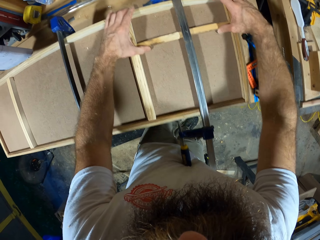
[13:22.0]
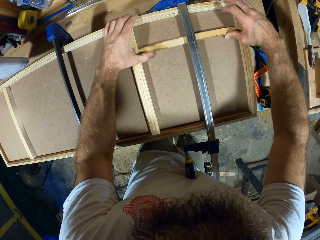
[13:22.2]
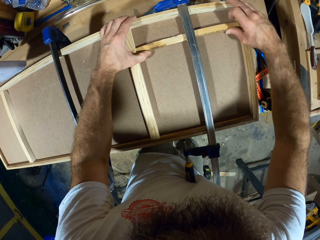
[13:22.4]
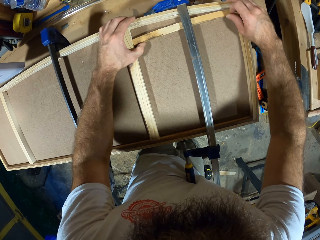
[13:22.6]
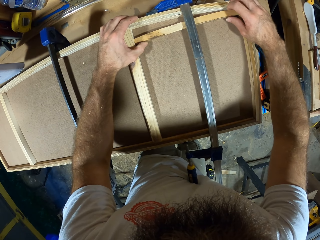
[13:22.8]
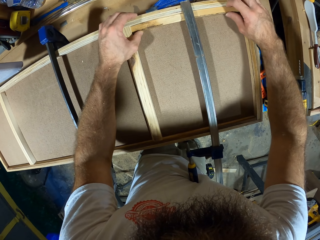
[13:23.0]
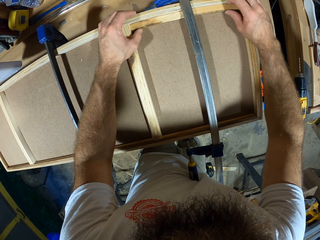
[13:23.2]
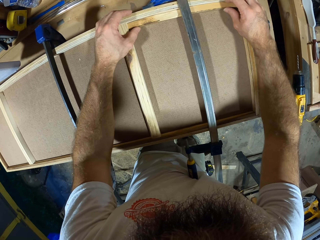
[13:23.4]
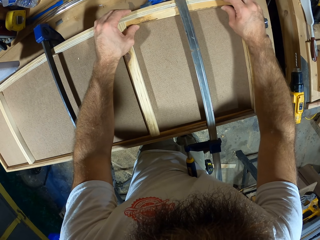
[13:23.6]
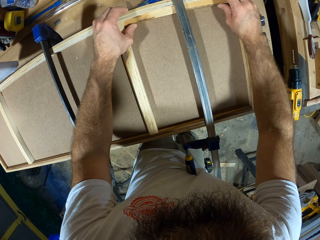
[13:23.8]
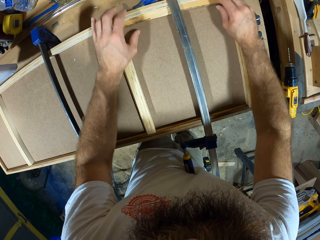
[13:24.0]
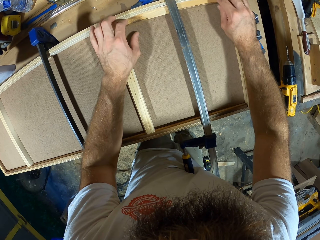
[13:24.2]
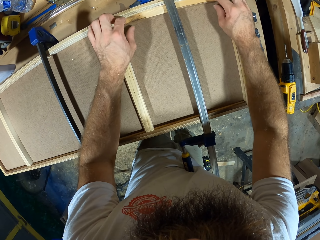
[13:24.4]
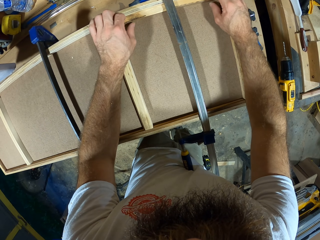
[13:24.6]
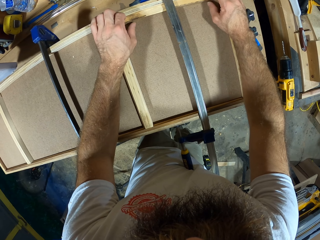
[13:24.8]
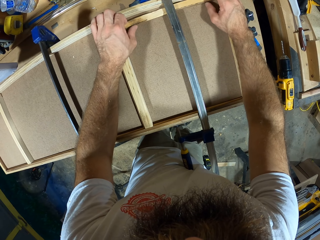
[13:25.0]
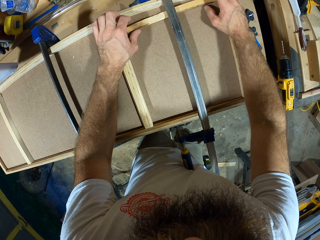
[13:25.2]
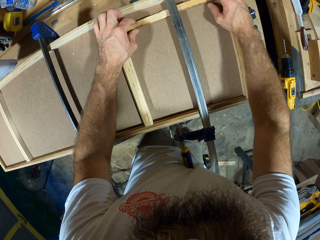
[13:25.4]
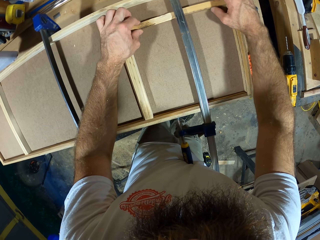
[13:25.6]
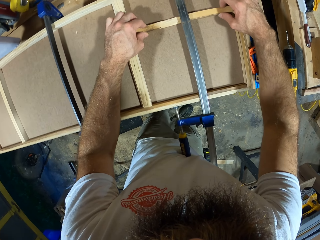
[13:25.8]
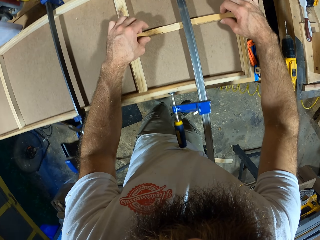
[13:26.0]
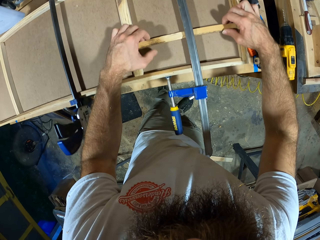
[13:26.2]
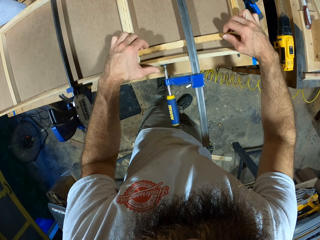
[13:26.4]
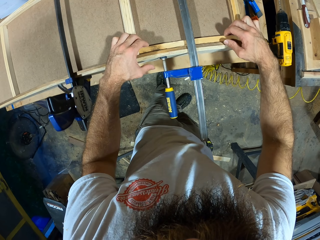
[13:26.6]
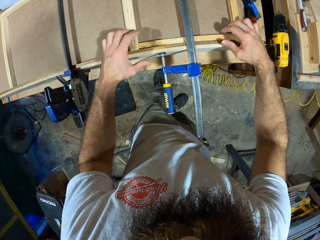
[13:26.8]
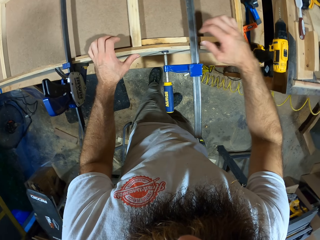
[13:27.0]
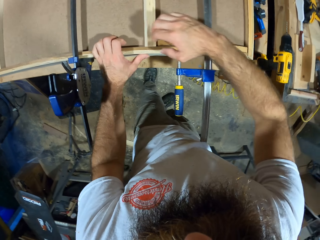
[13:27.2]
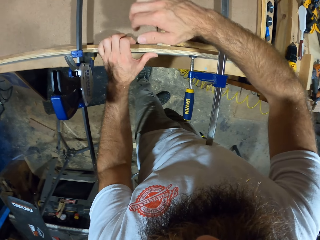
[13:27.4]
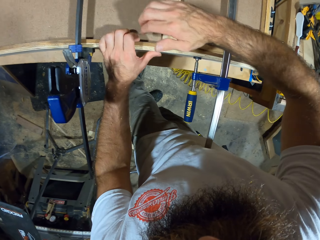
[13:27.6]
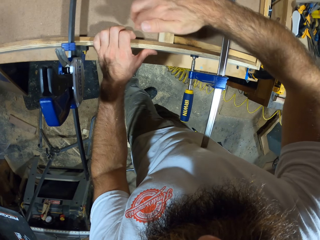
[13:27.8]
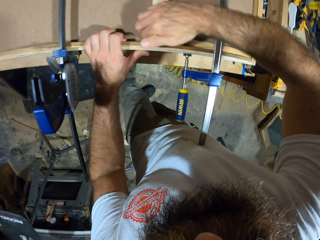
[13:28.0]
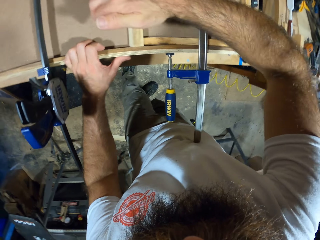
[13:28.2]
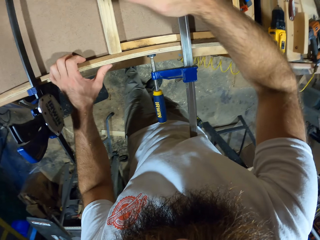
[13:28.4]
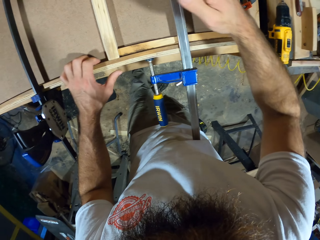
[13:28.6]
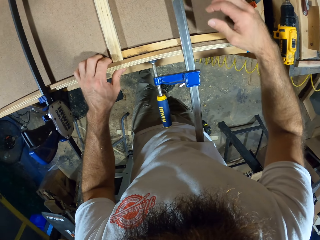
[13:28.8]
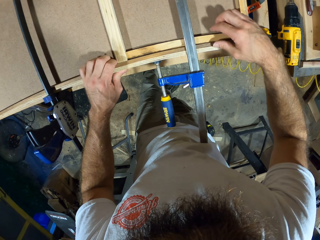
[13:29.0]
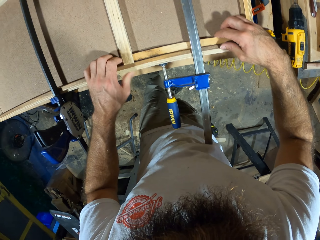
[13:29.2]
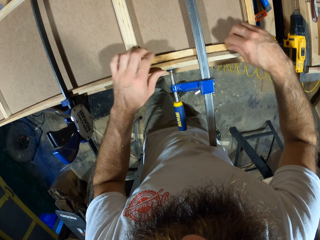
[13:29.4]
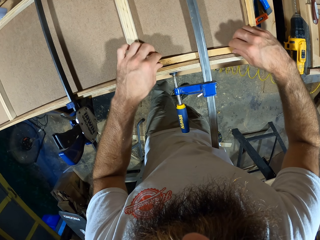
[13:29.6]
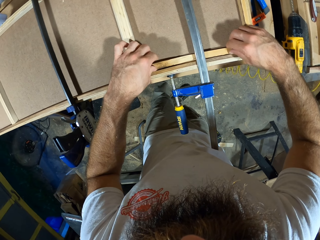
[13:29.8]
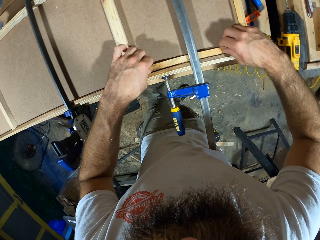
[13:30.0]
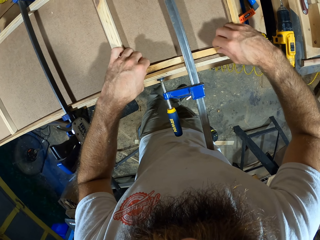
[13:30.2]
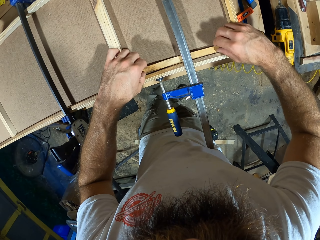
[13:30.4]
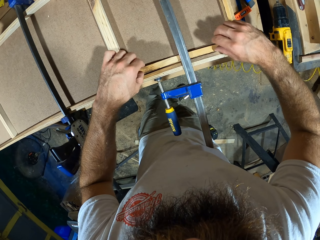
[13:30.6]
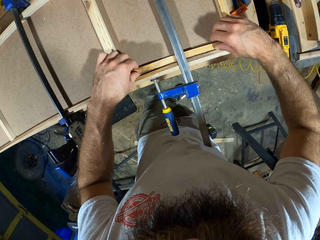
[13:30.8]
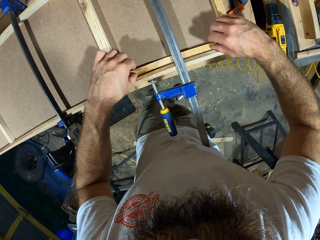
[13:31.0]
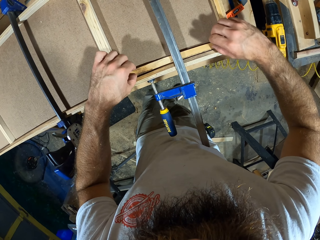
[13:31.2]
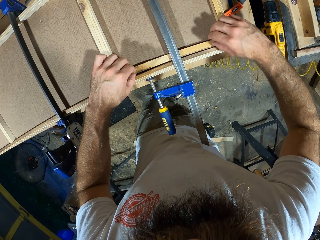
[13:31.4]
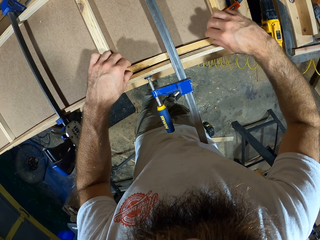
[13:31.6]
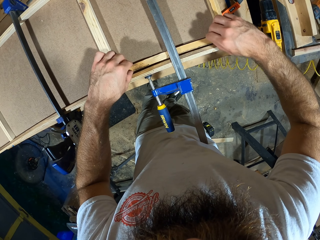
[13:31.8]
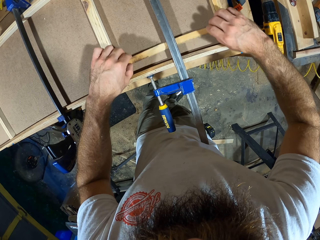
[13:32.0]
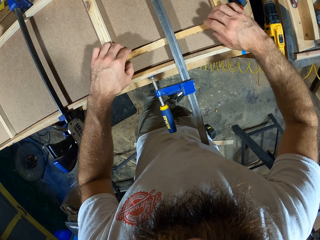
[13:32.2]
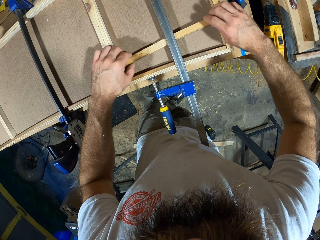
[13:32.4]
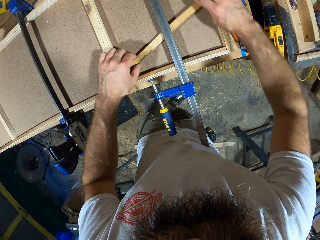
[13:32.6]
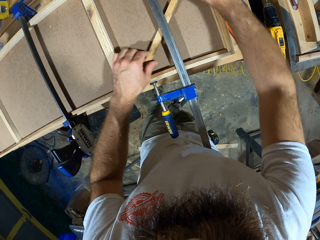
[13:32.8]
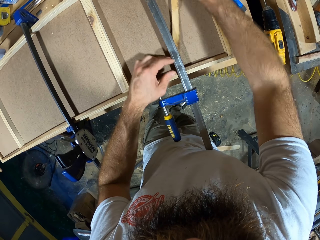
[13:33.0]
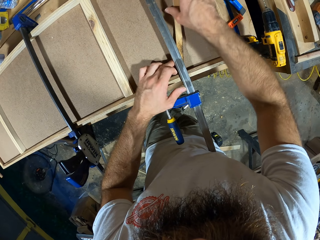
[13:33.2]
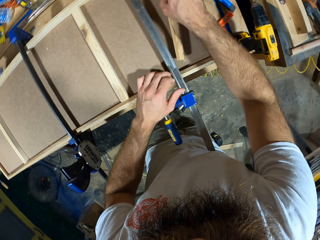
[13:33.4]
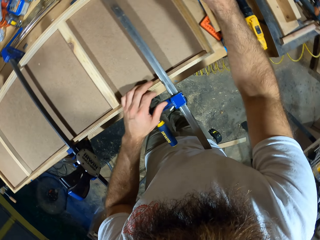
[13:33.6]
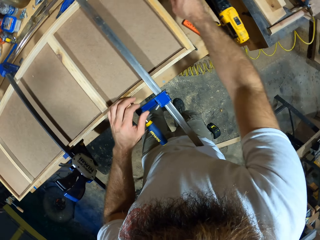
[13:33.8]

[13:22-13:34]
The camera wearer hits the other plank with his right hand. He removes a piece of wood from the wooden structure. He shifts the thin plank on the rectangular frame with both hands.

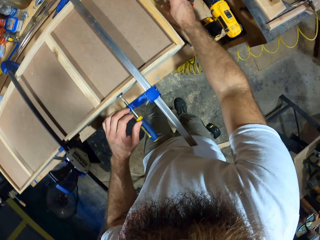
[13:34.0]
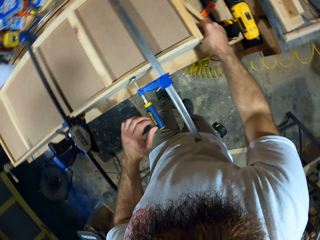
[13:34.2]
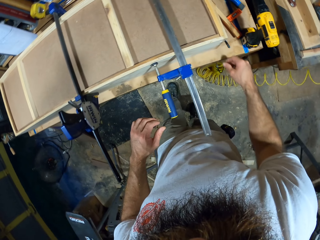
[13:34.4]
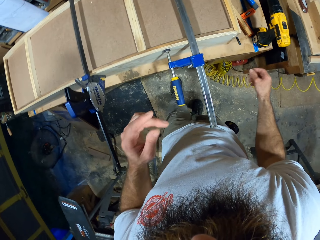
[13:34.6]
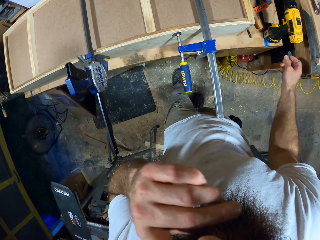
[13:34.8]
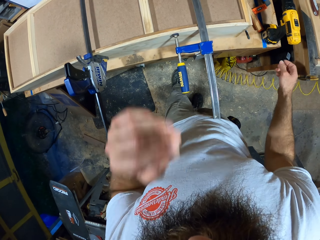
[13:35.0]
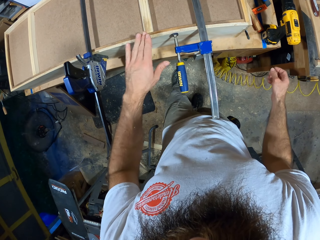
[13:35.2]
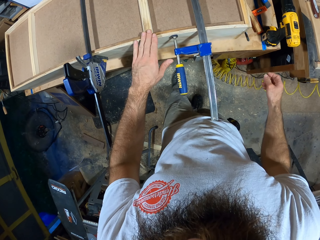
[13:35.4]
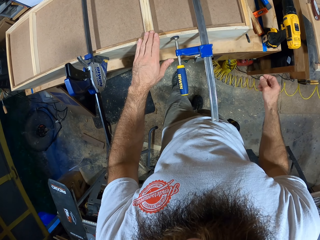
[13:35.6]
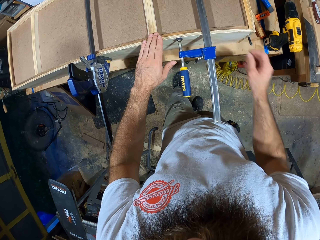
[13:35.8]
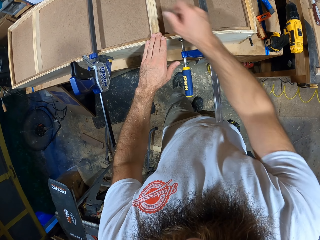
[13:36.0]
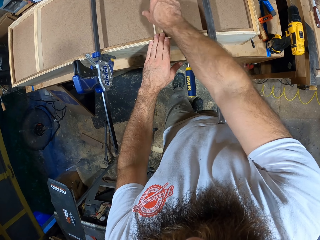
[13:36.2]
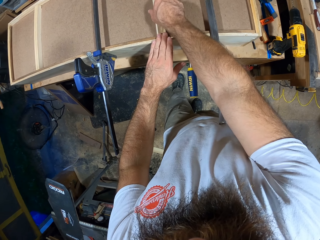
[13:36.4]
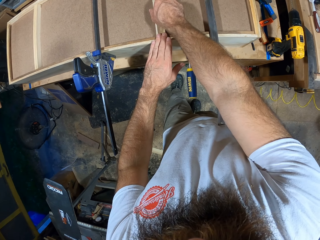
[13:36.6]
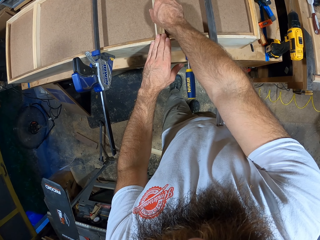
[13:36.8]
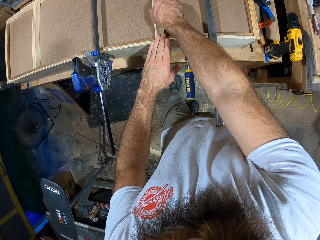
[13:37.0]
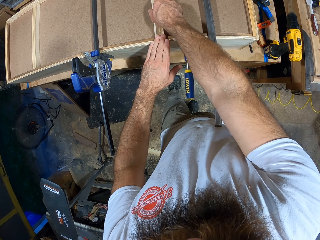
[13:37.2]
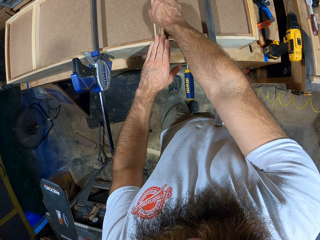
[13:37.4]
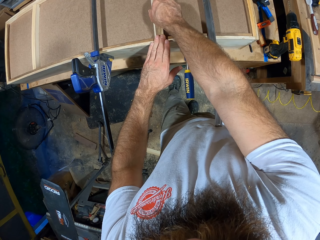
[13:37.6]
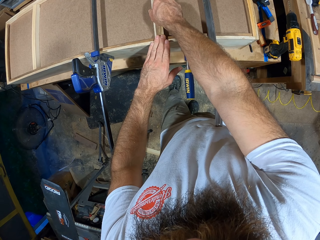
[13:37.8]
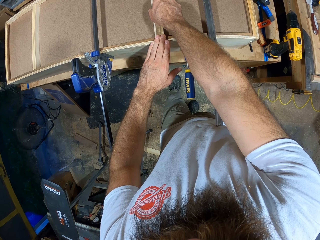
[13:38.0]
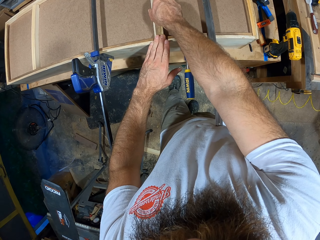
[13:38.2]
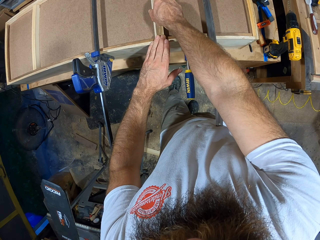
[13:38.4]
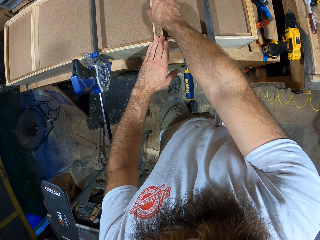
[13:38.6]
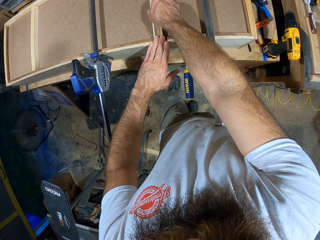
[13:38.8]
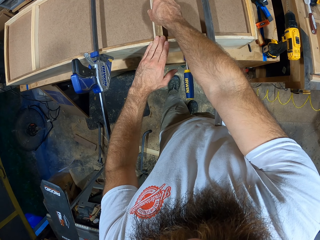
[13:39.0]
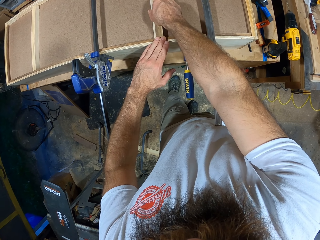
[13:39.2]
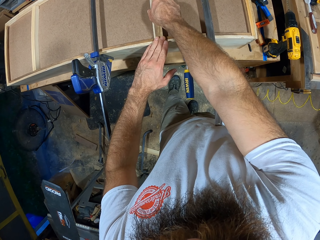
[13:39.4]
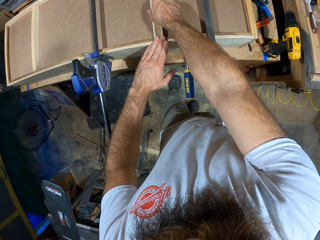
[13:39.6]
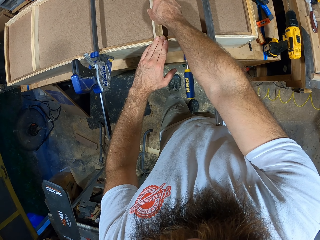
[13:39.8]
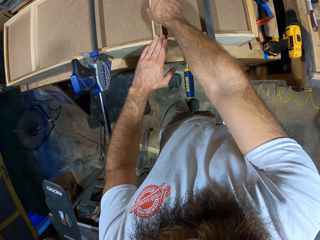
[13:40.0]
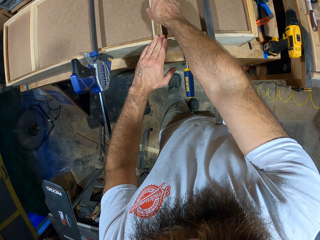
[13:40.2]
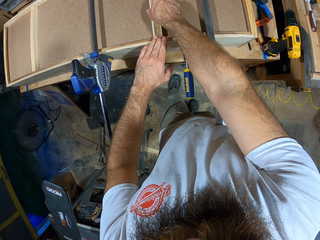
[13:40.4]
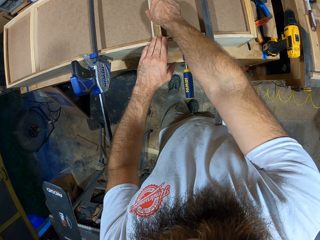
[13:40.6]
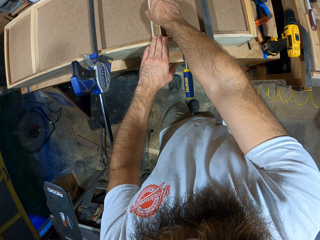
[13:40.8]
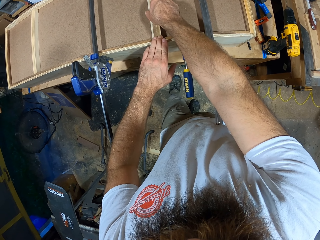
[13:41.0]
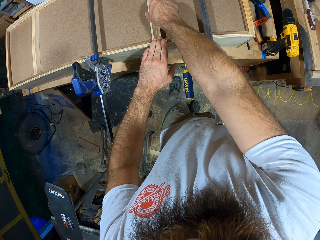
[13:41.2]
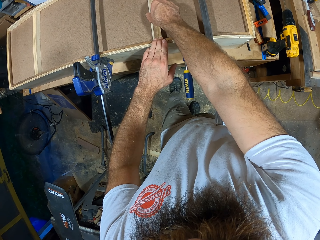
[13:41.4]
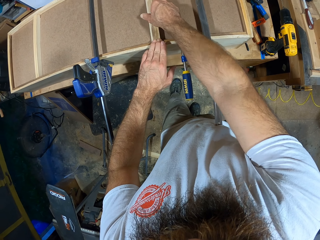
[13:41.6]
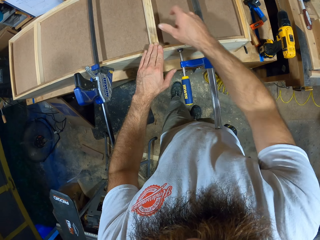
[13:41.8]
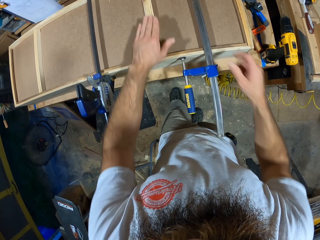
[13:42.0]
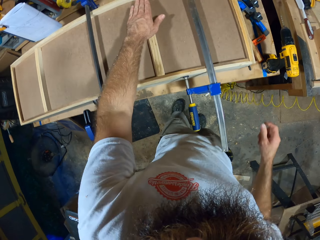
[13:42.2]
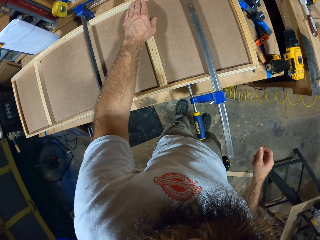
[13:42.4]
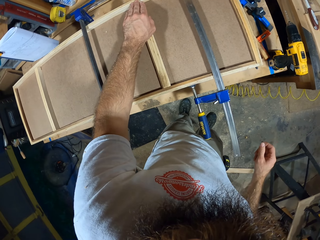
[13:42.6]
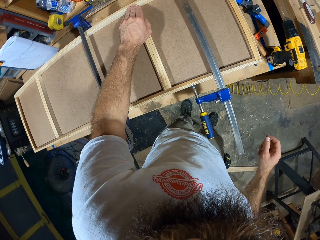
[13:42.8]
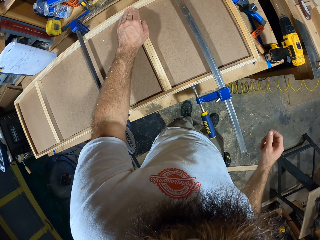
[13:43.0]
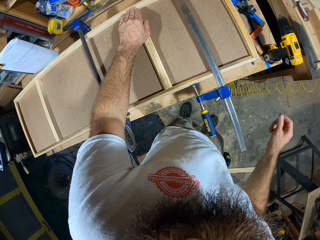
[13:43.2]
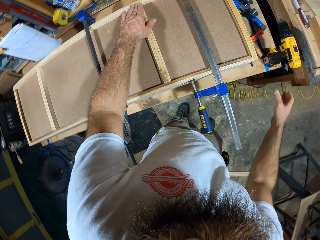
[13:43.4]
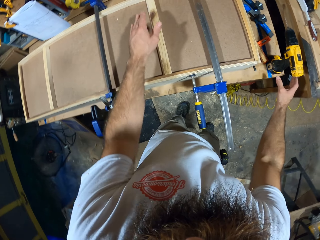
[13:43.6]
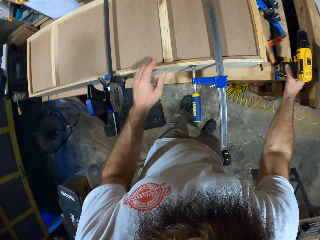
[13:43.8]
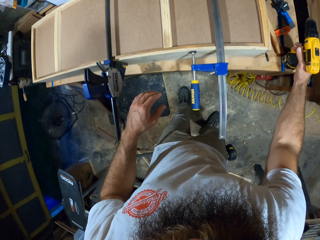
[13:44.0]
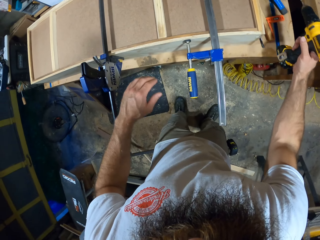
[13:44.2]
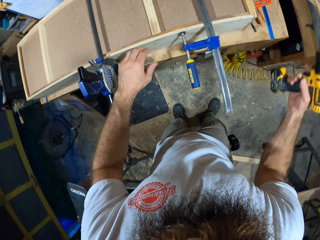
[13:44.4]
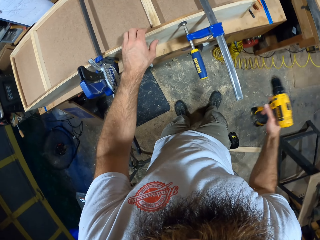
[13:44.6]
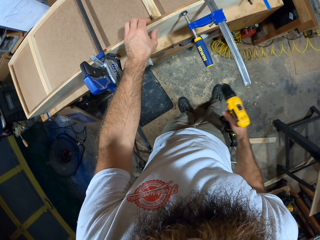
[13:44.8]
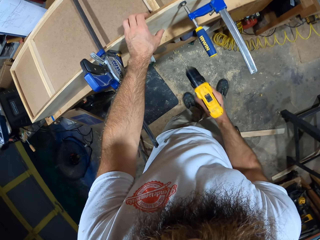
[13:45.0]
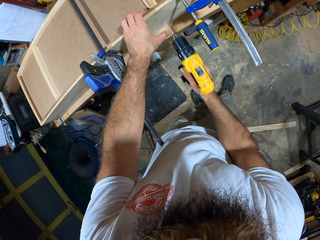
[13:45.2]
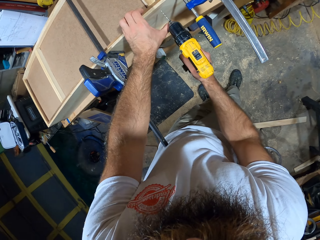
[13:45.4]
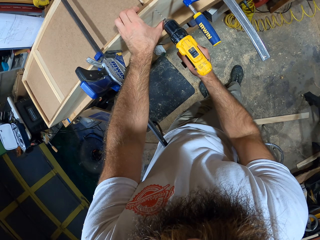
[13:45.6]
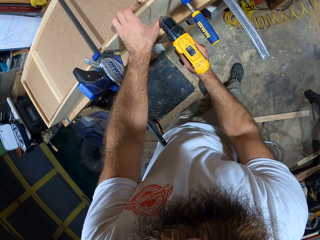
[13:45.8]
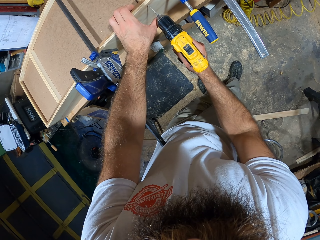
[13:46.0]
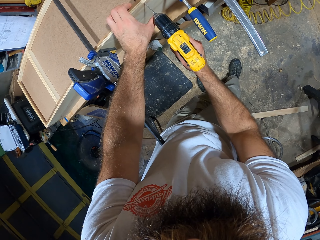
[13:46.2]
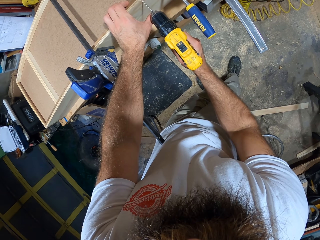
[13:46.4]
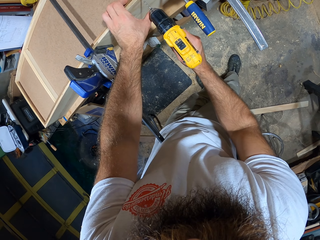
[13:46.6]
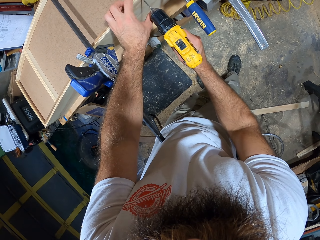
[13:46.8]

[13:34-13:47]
The camera wearer drops the thin plank on the workbench with his right hand. He wipes his nose with his left hand. He touches a piece of wood on the wooden structure. He adjusts the other plank with both hands. He examines the piece of wood in the wooden structure. He picks the drilling machine on the workbench with his right hand. He bores a hole through the wooden board on the workbench with the drilling machine in his right hand.
